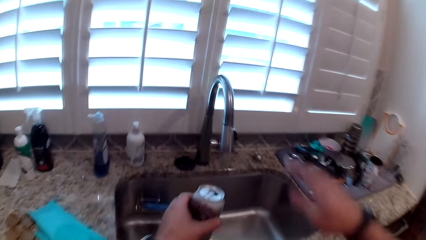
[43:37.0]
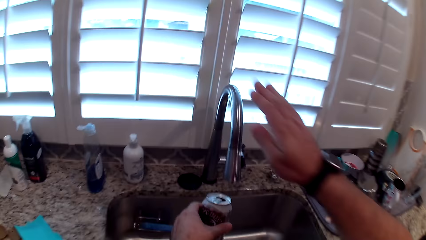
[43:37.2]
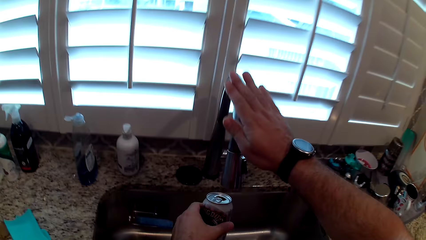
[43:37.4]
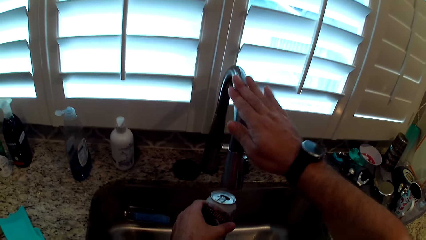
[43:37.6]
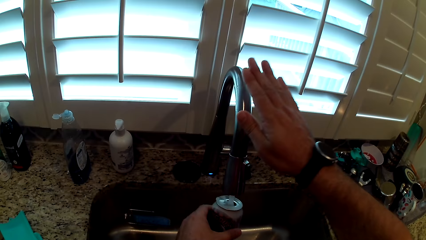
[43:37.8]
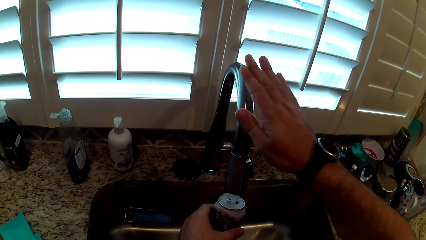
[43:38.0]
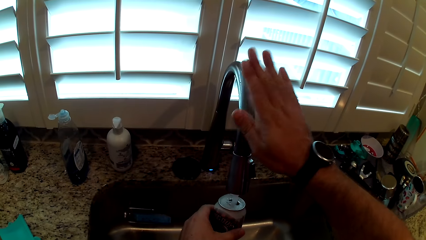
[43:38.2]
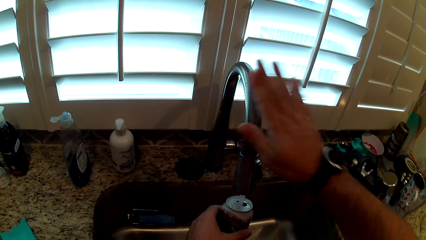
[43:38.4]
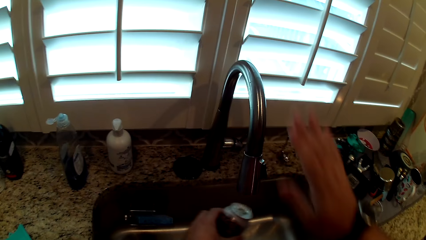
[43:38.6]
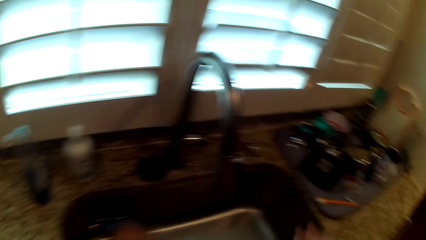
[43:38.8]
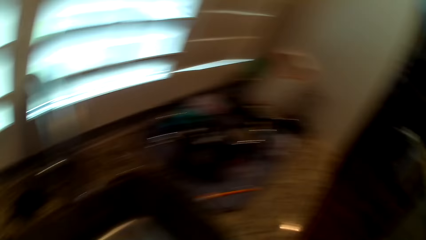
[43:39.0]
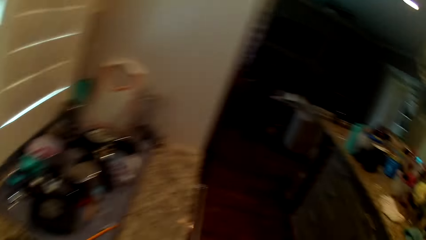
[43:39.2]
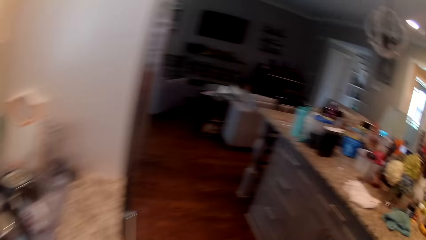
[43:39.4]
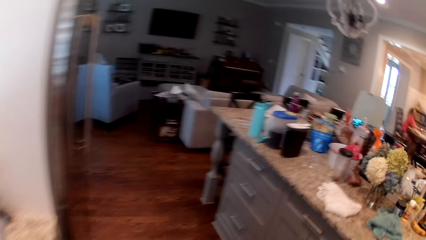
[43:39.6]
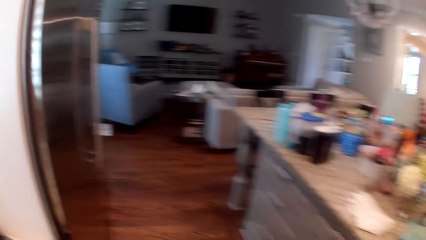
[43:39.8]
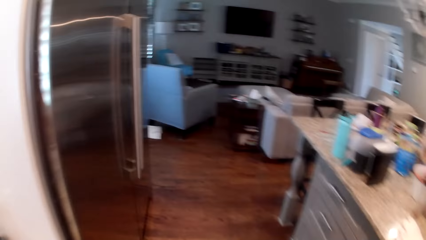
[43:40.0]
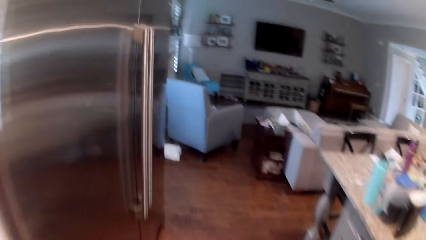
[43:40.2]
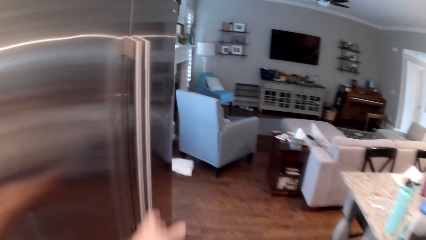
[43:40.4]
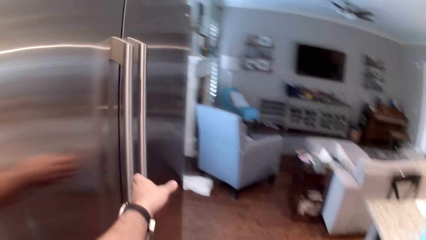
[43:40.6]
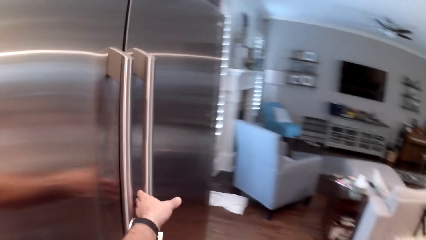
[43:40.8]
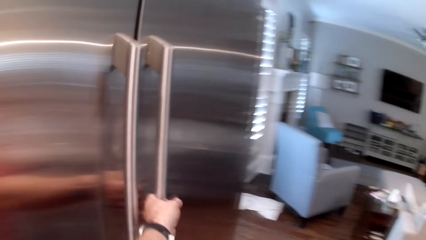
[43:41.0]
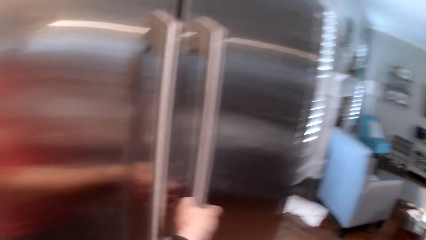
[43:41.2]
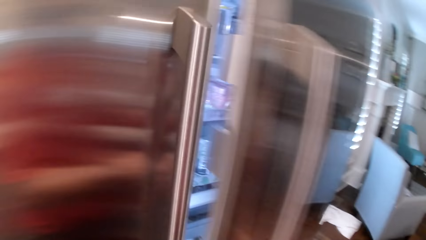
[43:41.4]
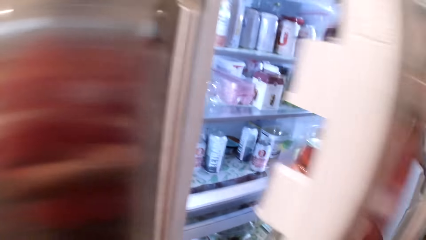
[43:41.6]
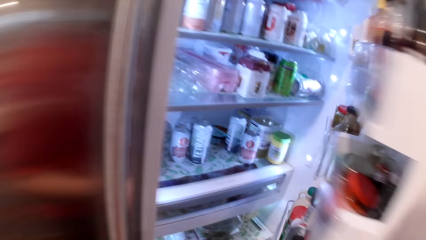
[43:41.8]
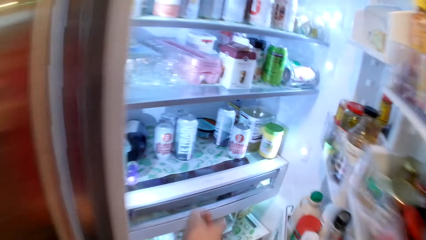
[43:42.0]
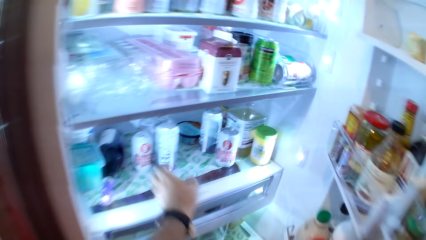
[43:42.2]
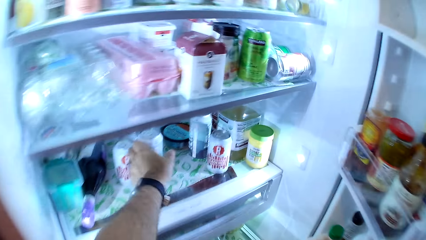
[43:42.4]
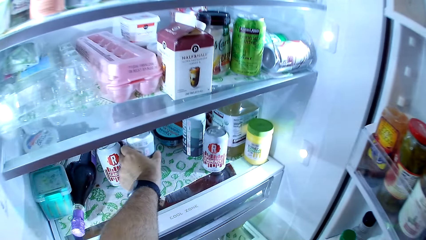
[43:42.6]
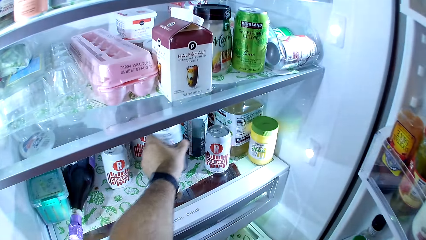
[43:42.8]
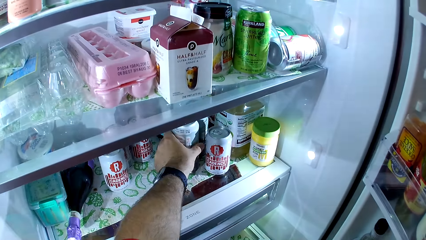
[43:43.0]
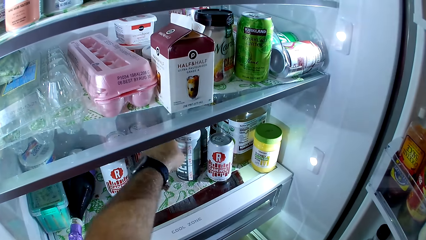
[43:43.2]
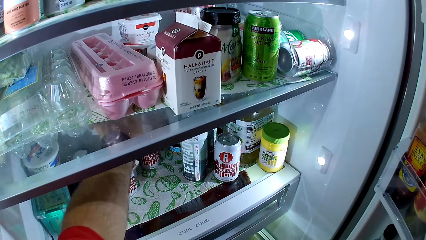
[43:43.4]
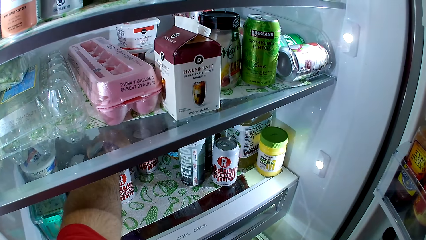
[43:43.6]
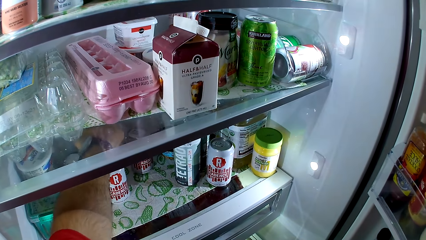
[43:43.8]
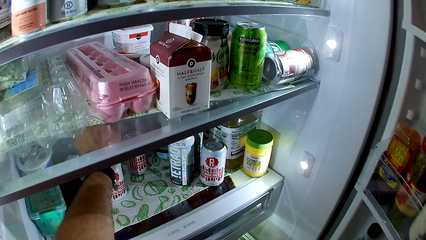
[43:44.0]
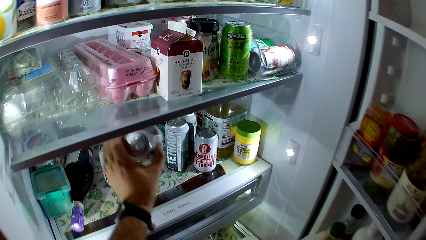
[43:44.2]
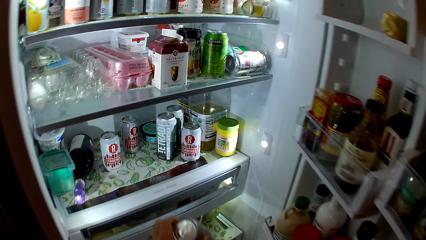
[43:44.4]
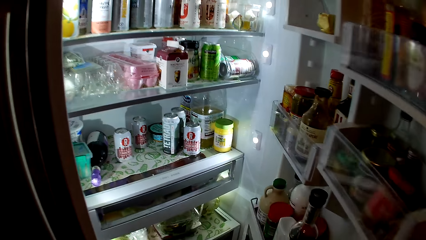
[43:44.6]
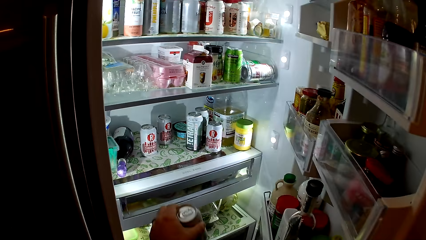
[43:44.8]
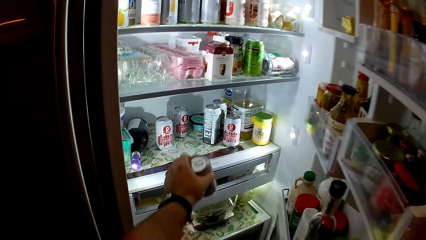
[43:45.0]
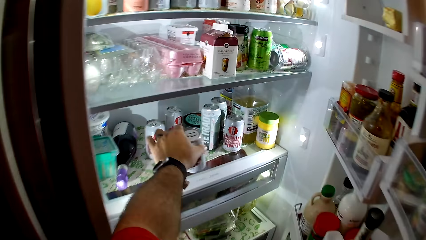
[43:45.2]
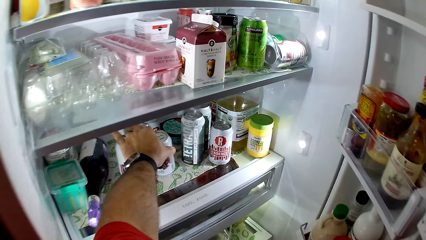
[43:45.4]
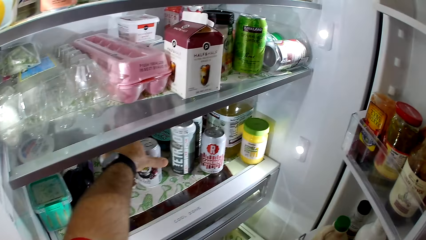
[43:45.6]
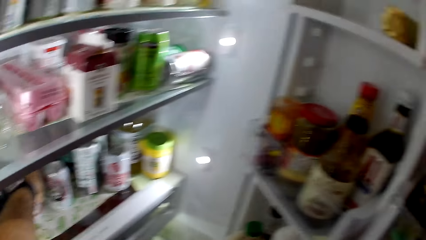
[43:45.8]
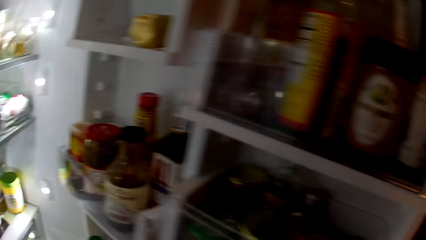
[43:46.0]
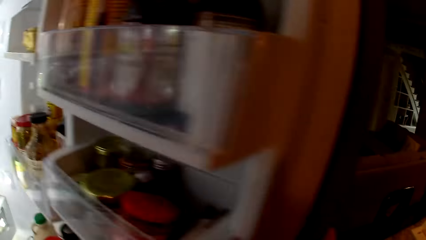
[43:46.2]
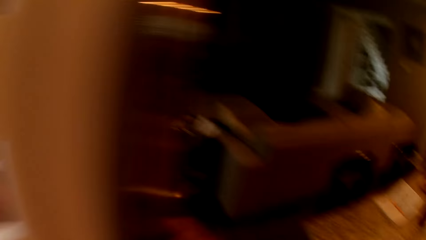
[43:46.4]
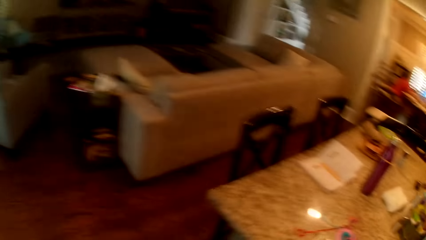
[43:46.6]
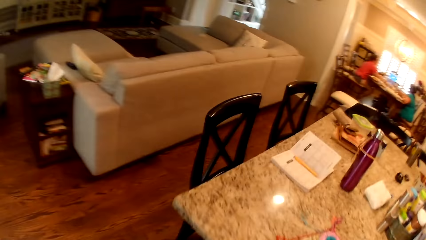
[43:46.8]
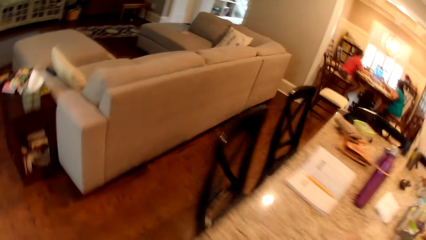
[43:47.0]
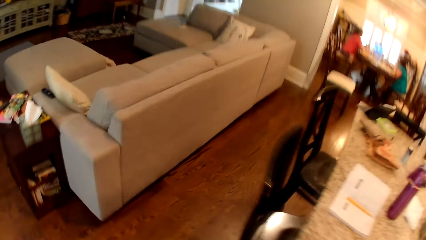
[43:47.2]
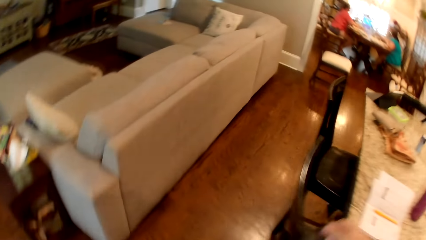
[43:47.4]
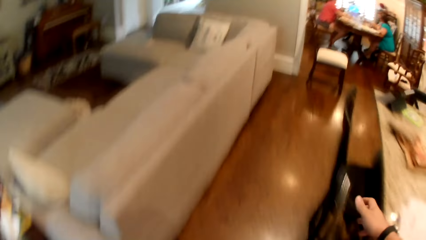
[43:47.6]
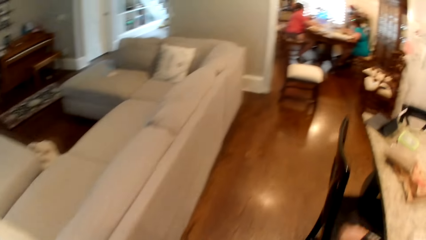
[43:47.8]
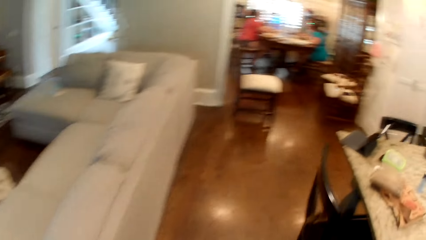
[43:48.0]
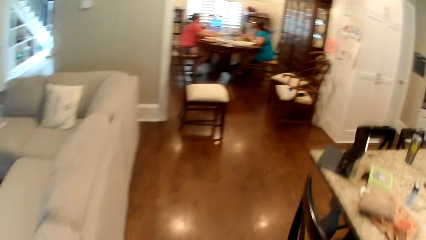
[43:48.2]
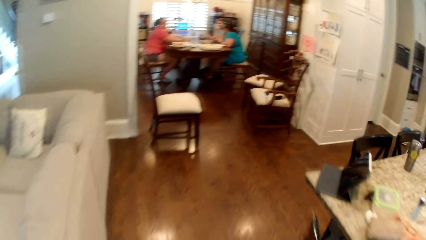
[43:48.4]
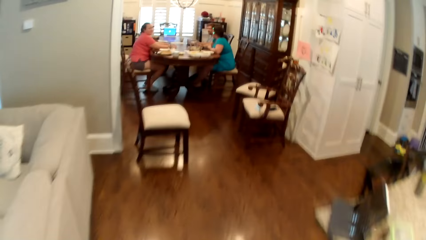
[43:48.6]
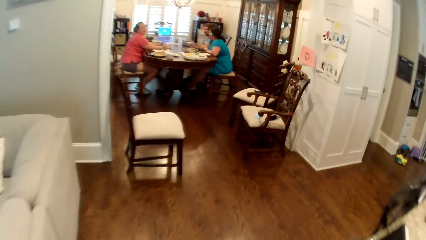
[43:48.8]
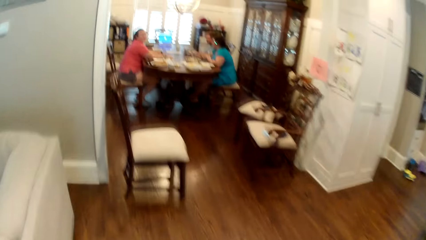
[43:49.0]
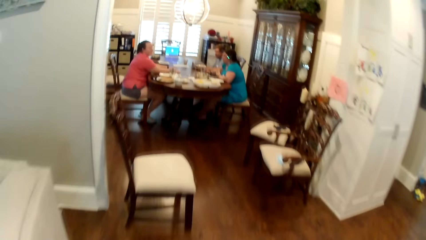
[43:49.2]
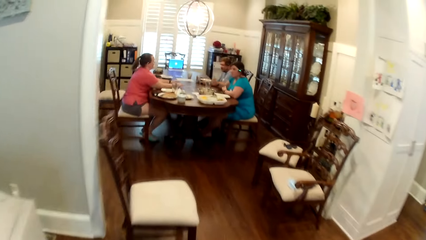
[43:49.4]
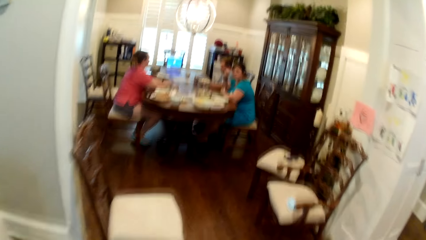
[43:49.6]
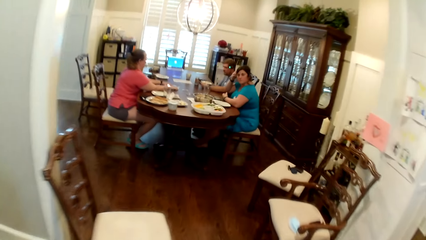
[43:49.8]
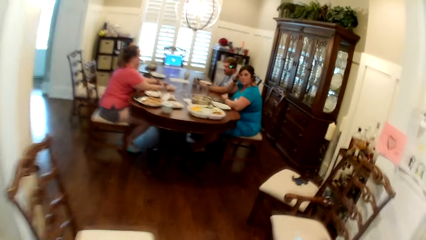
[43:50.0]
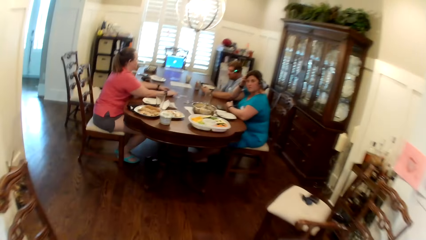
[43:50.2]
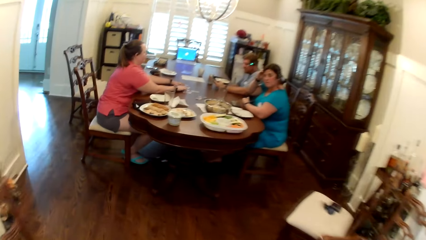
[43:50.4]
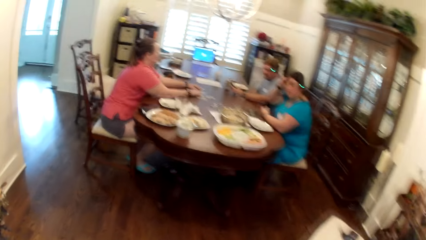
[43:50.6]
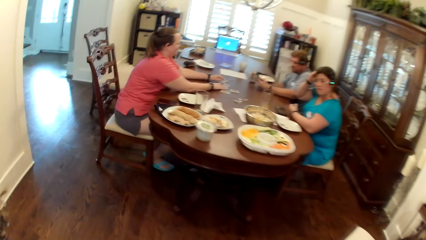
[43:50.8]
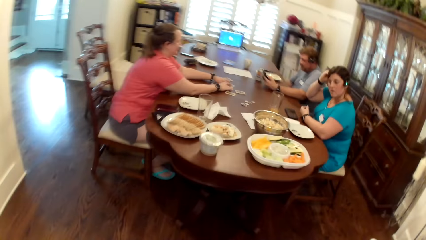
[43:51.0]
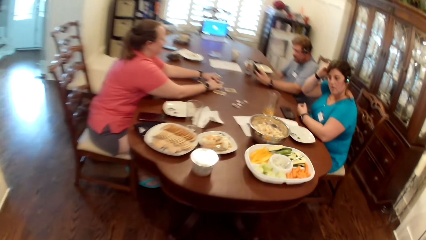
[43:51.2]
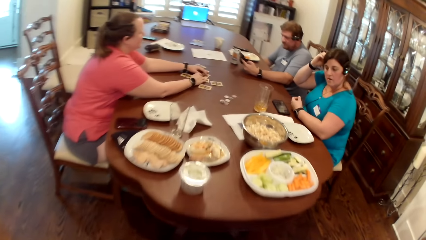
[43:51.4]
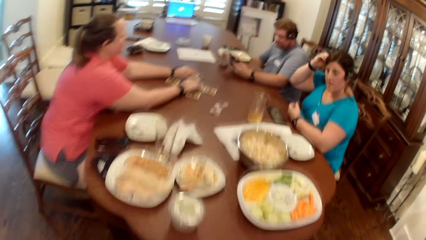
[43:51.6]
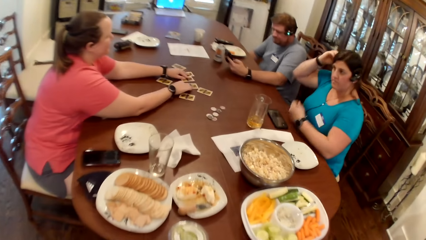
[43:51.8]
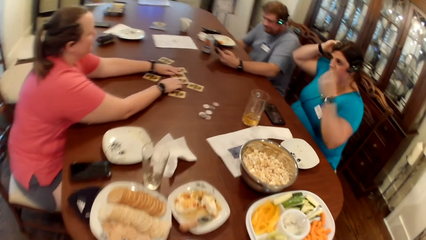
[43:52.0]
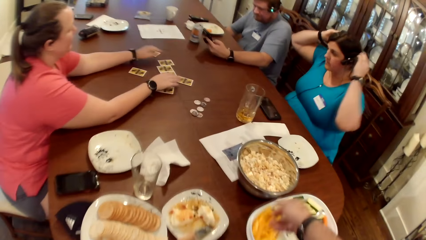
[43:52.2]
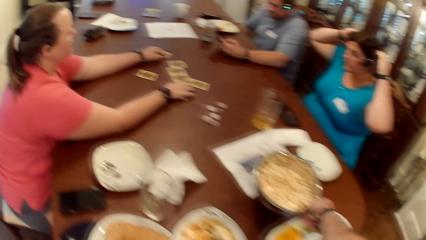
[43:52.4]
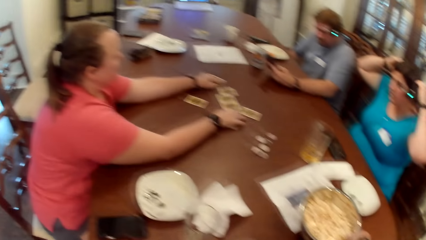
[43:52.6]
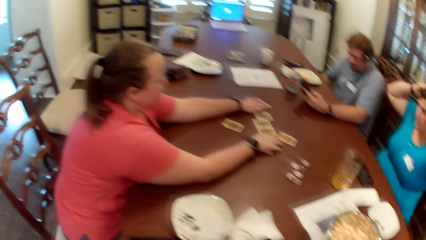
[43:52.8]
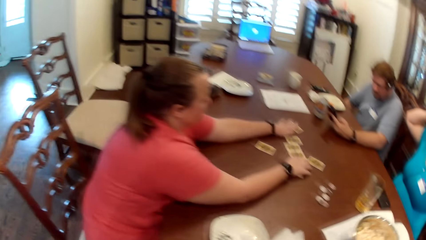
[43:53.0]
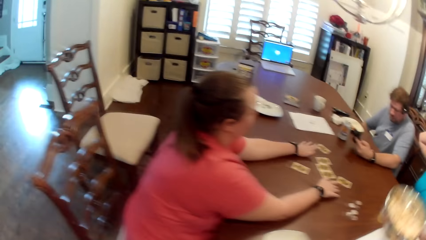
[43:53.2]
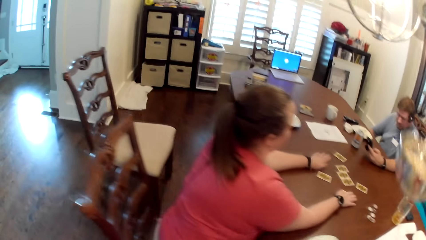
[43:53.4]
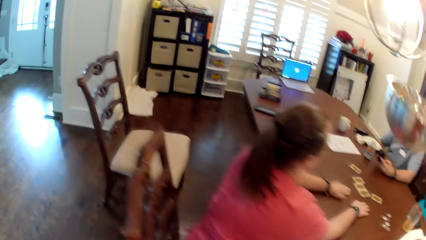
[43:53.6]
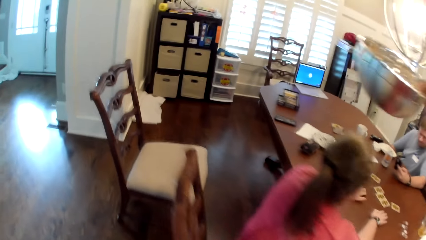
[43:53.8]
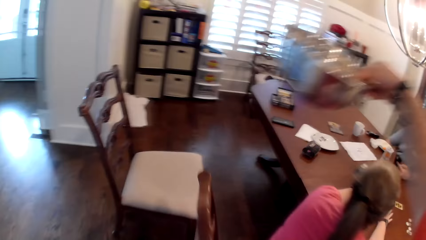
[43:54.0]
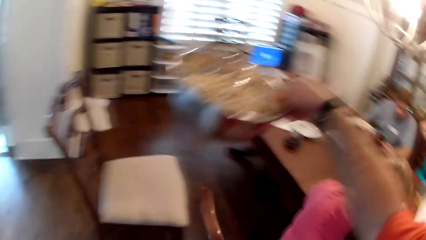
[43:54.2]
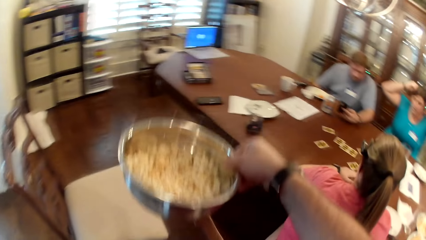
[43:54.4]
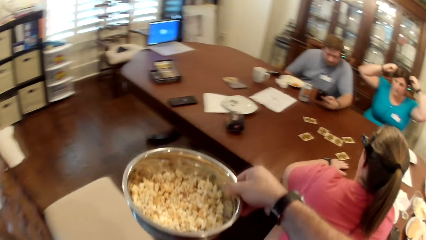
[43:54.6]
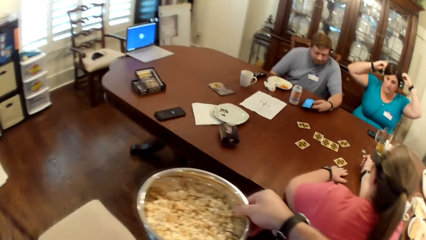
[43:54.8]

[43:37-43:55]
The camera wearer turns on a tap on the sink with his right hand. He collects water from the tap with the can in his left hand. He turns off the tap with his right hand. He moves to a refrigerator in the kitchen. He opens the refrigerator with his left hand. He adjusts a can of drink in the refrigerator with his left hand. He picks the can of drink from the refrigerator with his left hand. He drops the can of drink in the refrigerator with his left hand. He closes the refrigerator with his right hand. He walks back to the dining room. A man operates the phone in his left hand. The camera wearer picks the popcorn bowl from the table with his right hand.
